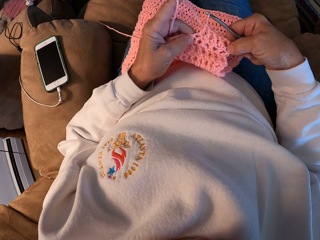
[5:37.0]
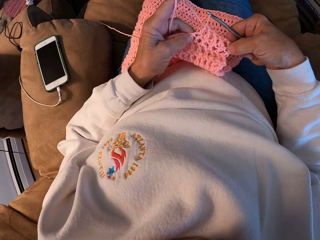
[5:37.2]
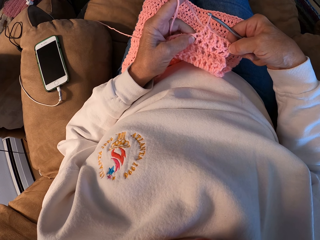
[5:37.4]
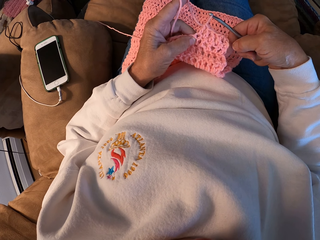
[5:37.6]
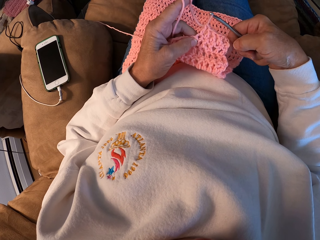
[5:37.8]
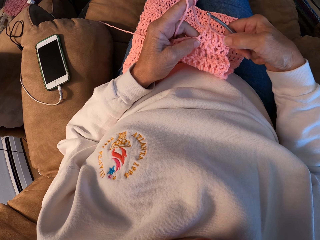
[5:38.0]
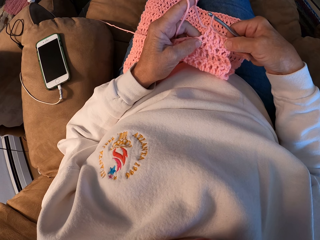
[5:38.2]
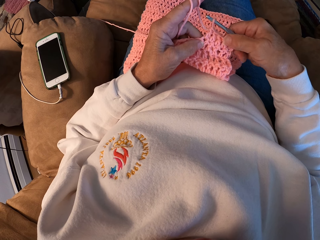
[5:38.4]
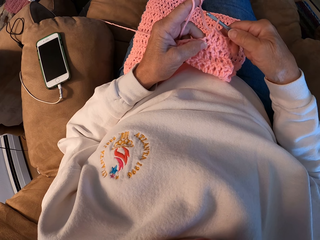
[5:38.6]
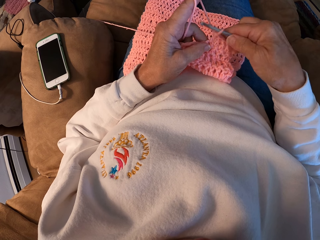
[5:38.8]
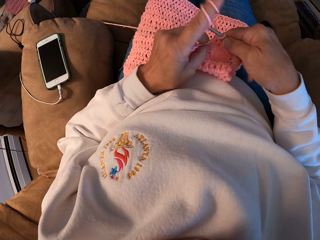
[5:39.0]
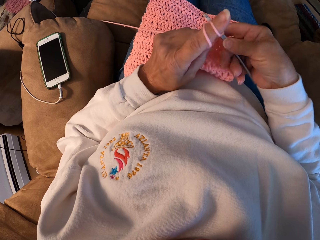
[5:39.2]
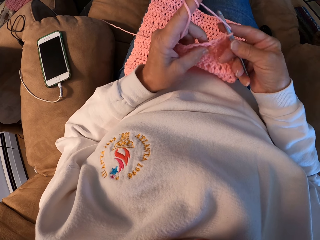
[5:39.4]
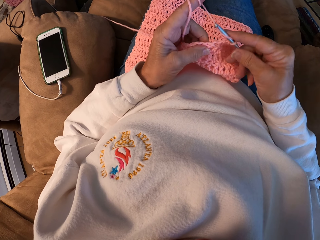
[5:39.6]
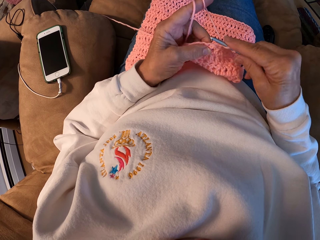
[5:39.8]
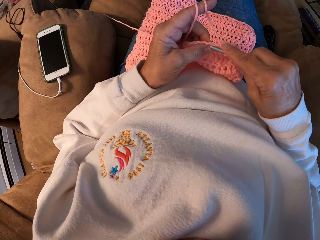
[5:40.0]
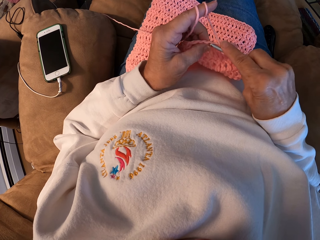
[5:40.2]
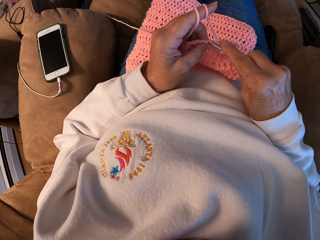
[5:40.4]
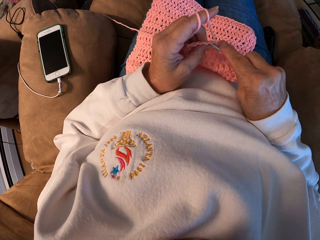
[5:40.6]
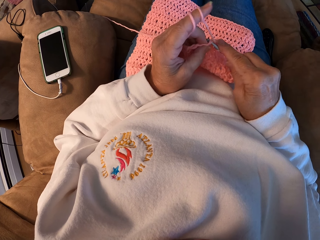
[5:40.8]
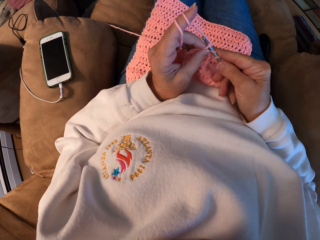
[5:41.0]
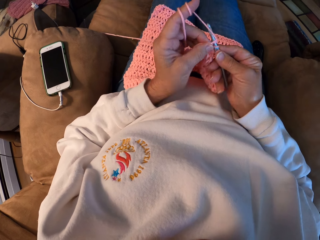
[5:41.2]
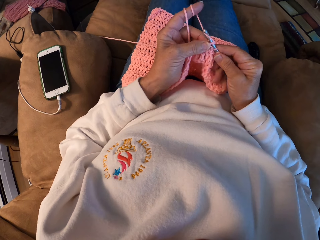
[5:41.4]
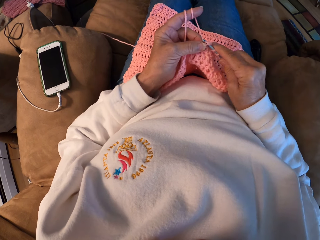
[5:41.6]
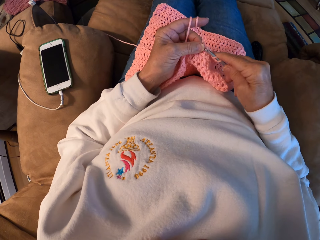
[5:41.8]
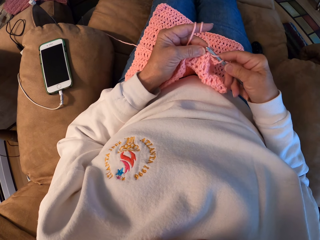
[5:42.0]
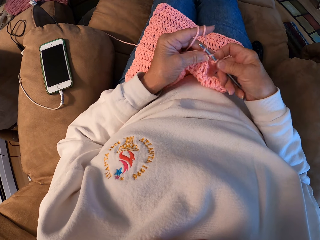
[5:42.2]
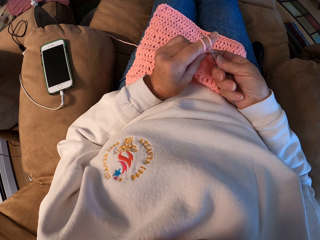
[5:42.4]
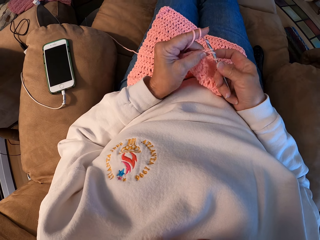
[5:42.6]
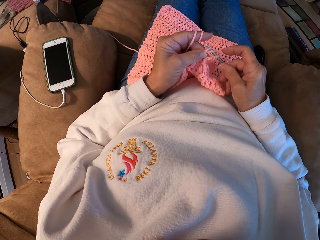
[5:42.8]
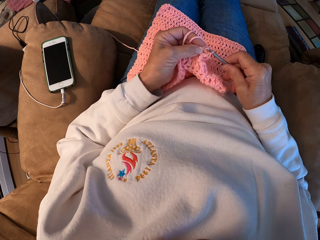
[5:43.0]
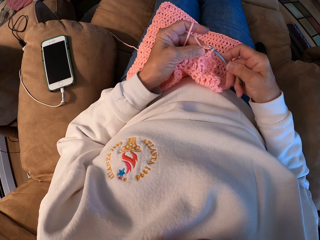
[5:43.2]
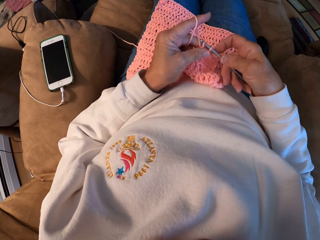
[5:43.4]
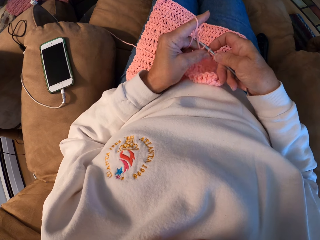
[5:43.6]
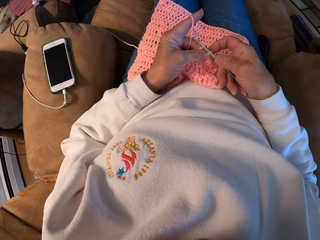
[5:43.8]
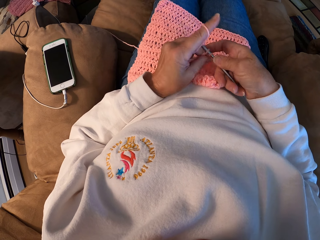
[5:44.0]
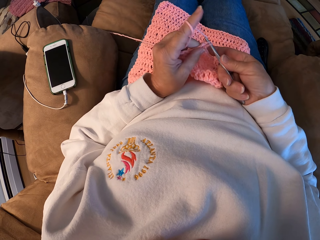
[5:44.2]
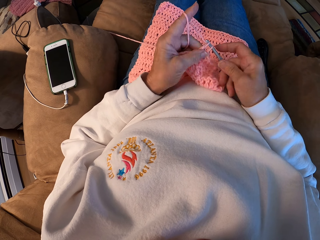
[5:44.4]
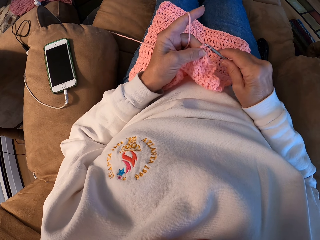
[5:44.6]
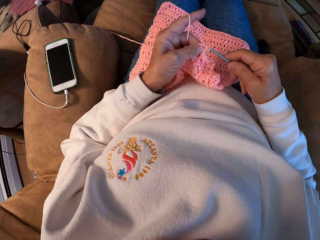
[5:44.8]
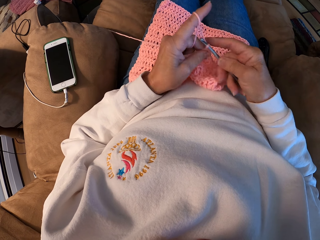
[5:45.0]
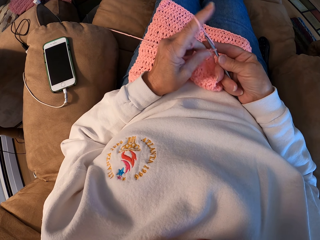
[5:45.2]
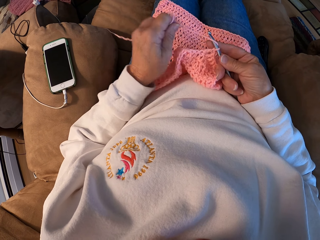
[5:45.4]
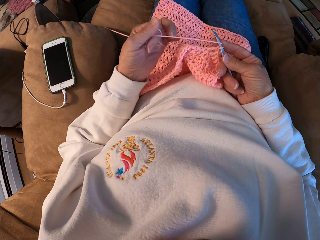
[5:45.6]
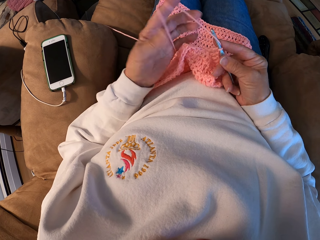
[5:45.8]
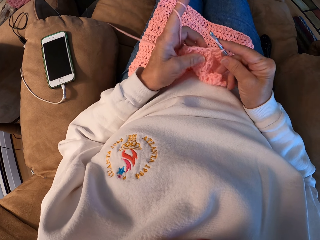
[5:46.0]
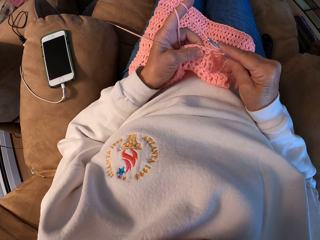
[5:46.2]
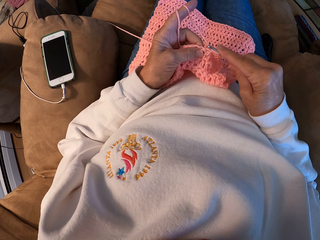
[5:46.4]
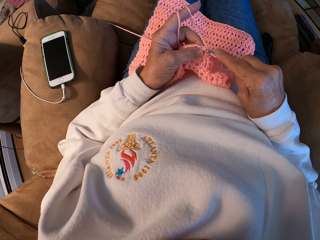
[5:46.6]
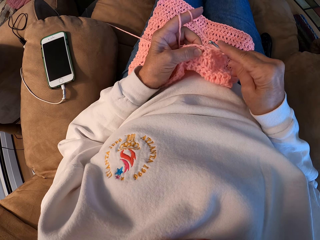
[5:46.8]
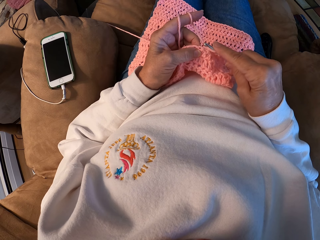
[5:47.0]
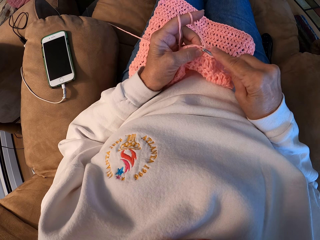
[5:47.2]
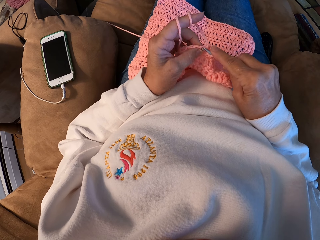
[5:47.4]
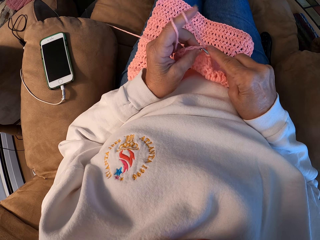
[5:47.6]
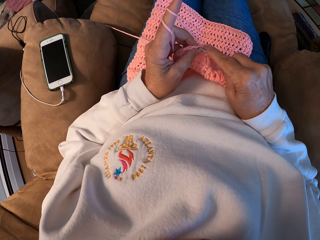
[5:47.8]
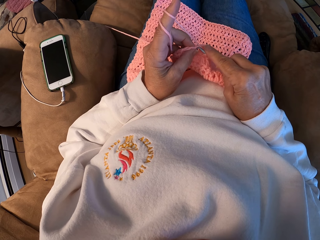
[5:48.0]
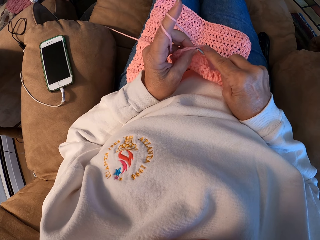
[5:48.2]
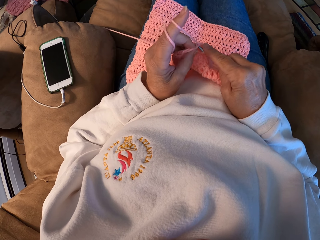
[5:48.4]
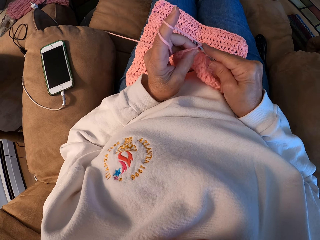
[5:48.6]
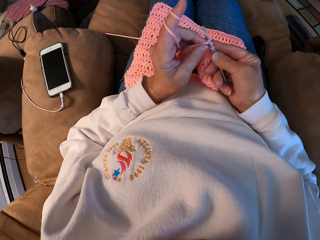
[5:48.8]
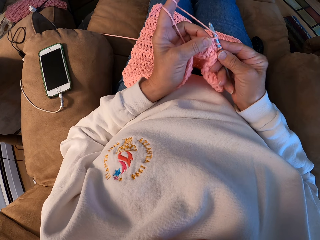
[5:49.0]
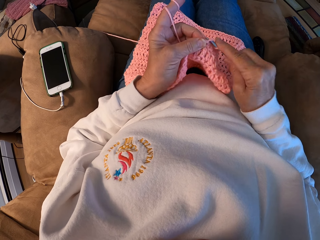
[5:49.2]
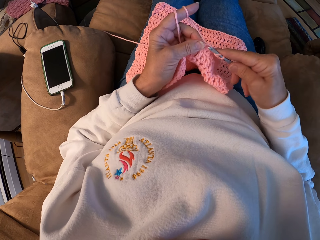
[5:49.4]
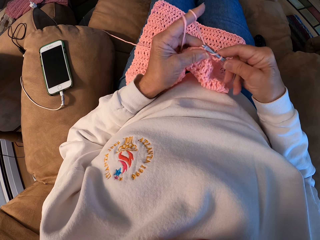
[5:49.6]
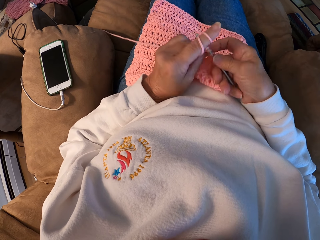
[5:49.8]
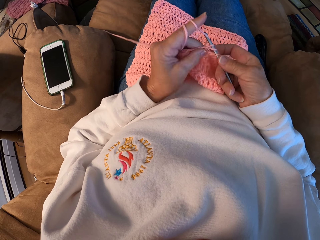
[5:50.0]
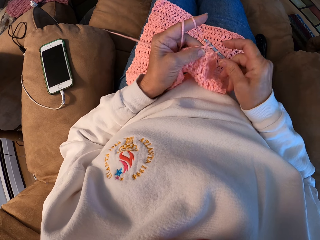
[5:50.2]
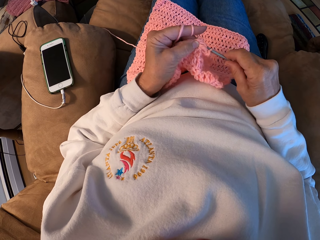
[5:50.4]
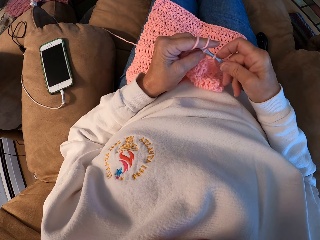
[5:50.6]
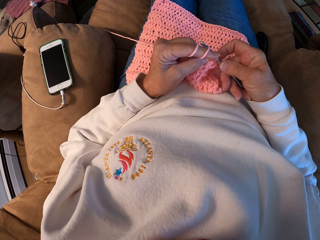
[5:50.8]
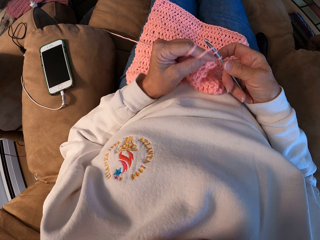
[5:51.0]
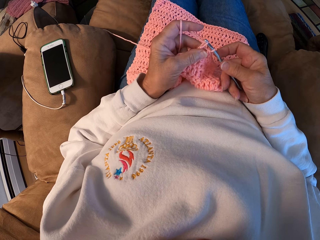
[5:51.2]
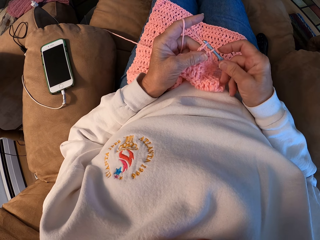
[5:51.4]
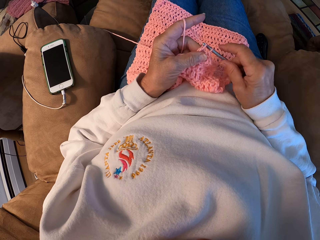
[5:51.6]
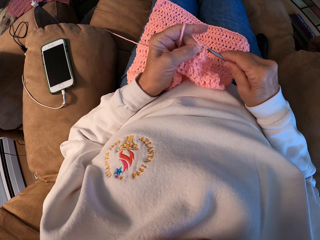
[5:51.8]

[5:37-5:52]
The camera wearer touches the layers on the sweater fabric. He pulls the crochet. He crochets the yarn with the hook. He winds the thread on his finger. He knits the sweater fabric.

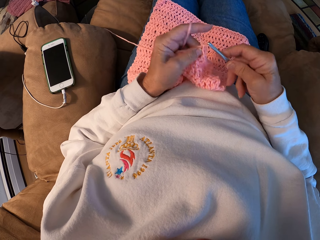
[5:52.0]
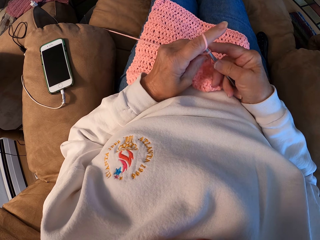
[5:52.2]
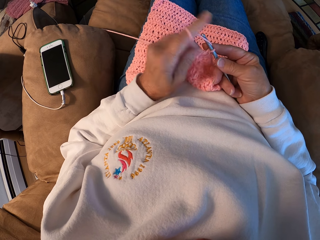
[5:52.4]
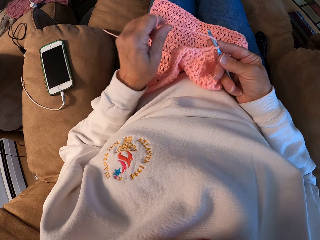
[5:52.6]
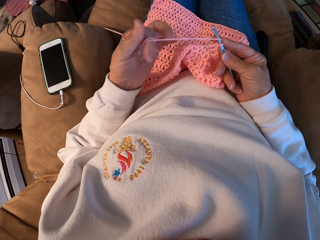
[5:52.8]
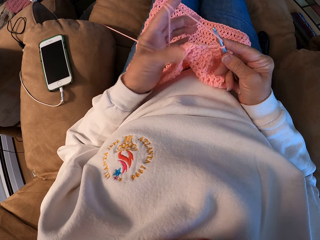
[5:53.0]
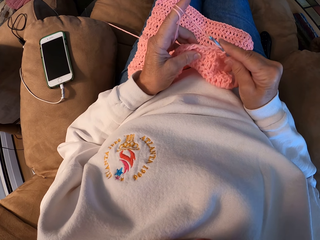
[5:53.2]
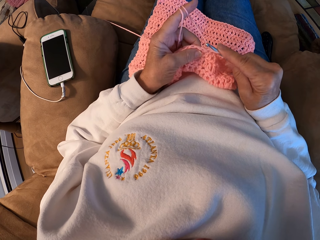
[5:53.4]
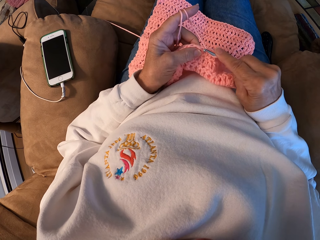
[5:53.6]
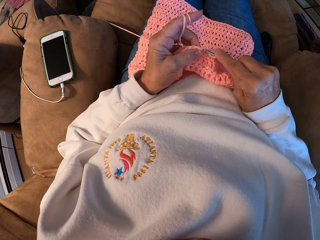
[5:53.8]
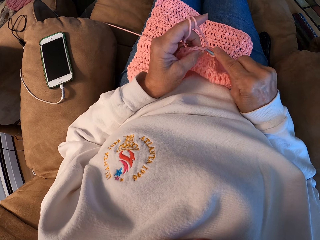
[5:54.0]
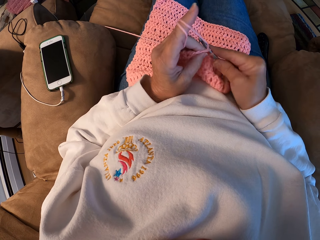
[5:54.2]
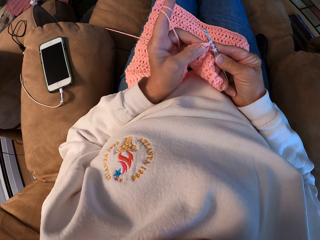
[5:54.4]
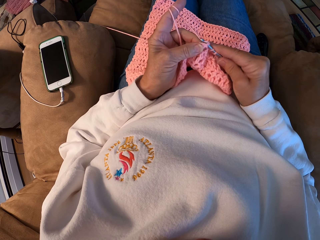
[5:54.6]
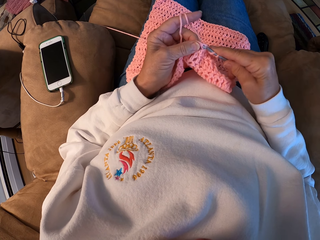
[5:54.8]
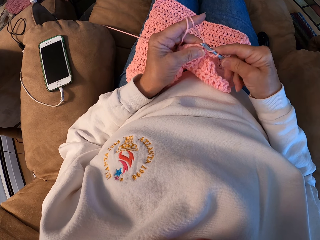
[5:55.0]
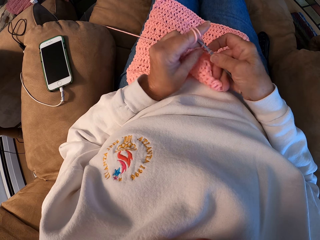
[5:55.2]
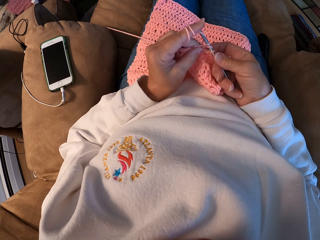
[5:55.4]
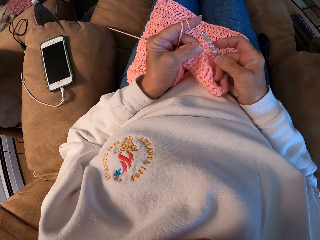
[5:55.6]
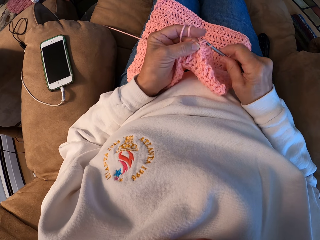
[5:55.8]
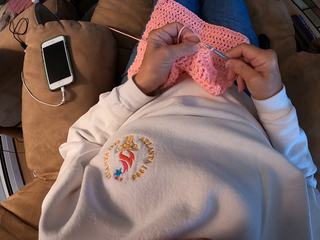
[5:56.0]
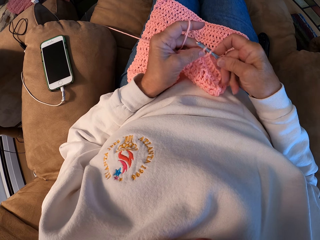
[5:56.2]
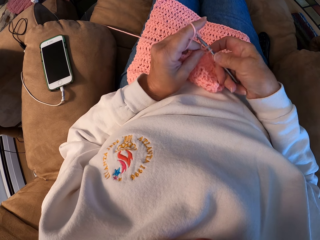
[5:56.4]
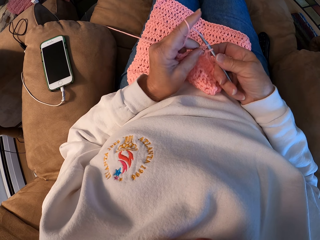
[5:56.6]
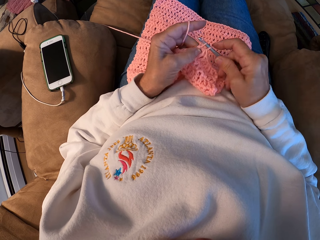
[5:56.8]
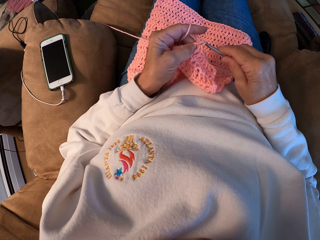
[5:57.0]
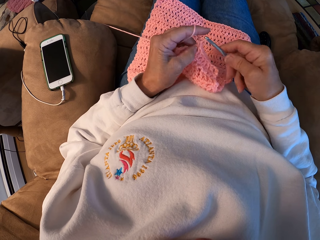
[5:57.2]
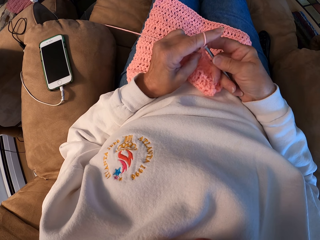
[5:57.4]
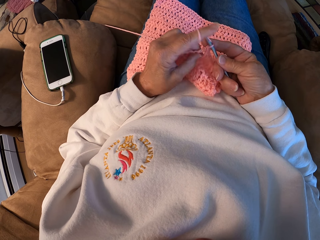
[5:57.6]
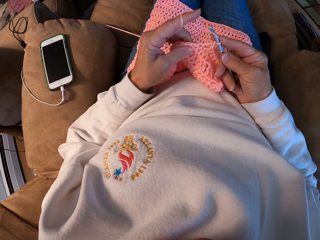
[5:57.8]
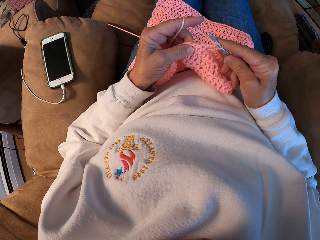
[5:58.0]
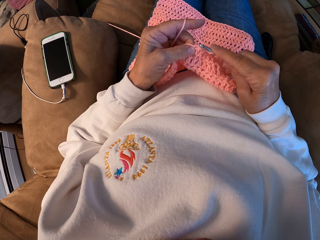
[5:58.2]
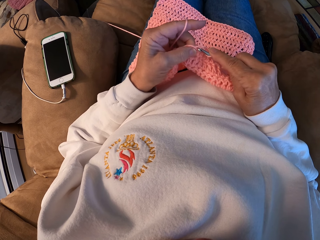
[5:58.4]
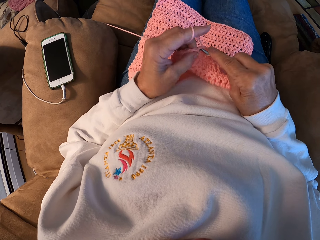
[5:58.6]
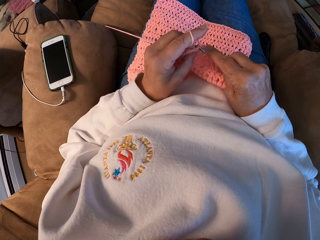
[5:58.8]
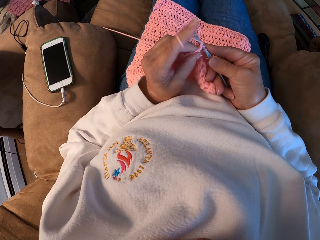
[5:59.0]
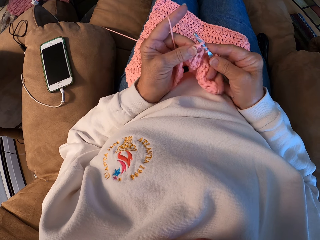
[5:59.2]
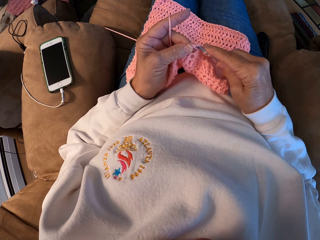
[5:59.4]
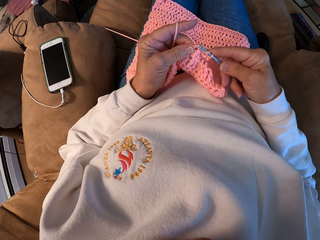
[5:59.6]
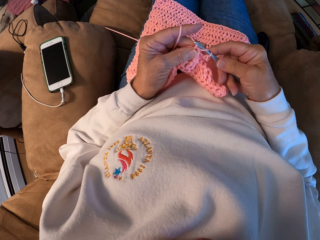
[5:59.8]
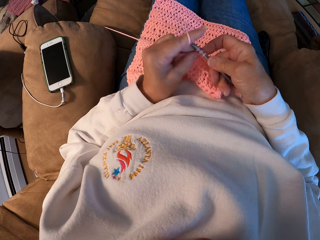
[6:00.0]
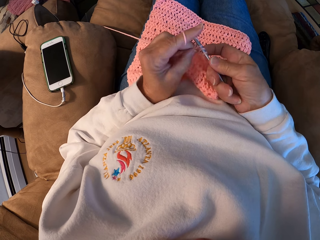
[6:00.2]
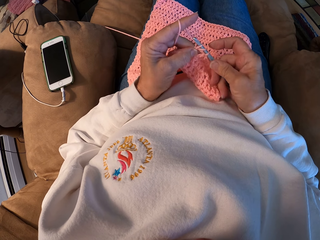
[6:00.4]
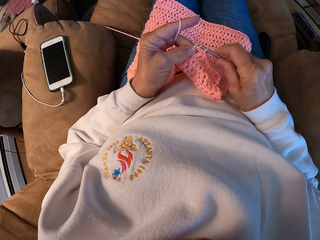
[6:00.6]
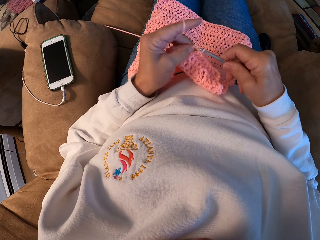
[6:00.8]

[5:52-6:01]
The camera wearer winds the thread on his finger. He knits the sweater fabric.
